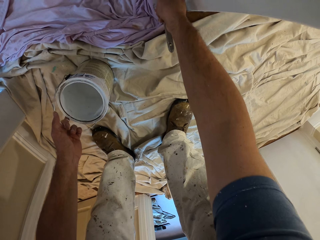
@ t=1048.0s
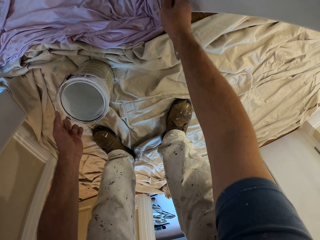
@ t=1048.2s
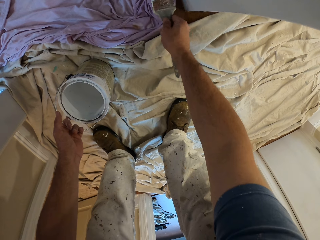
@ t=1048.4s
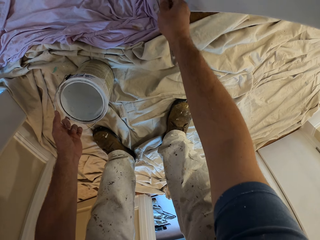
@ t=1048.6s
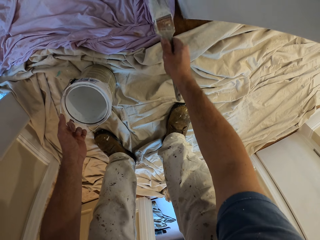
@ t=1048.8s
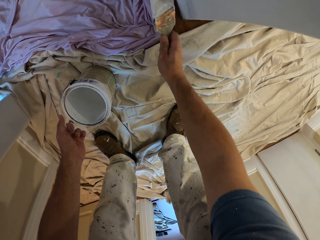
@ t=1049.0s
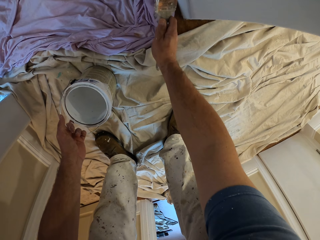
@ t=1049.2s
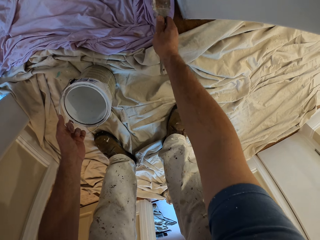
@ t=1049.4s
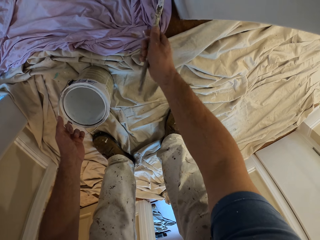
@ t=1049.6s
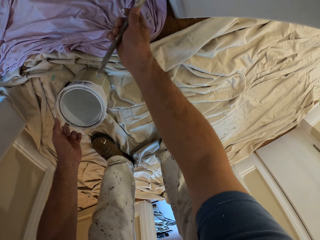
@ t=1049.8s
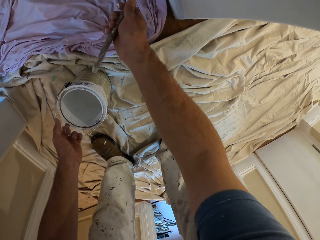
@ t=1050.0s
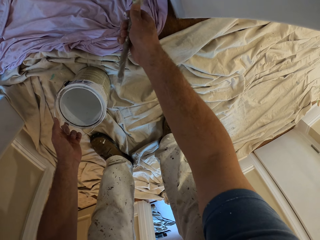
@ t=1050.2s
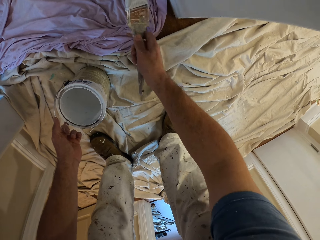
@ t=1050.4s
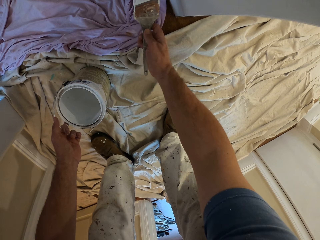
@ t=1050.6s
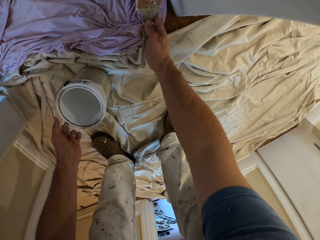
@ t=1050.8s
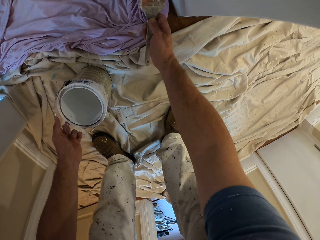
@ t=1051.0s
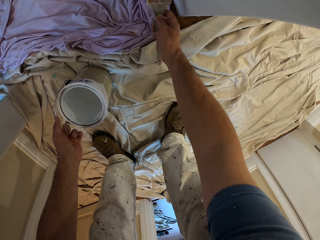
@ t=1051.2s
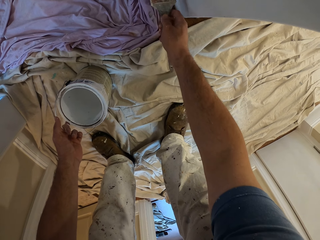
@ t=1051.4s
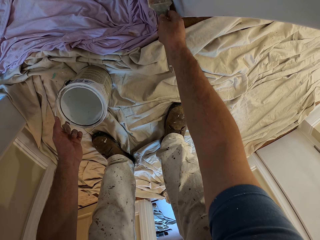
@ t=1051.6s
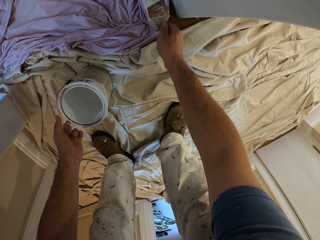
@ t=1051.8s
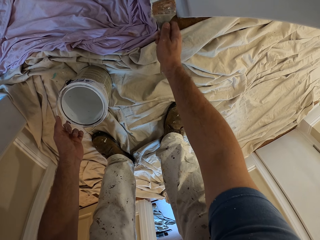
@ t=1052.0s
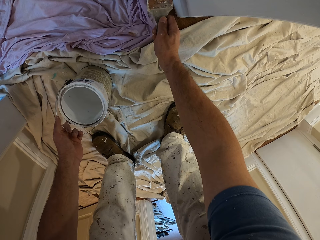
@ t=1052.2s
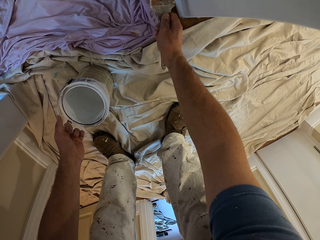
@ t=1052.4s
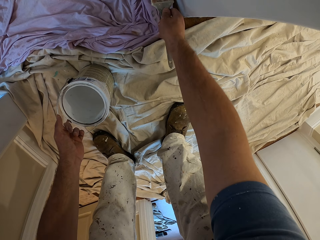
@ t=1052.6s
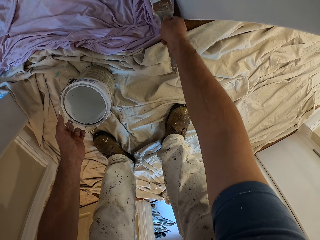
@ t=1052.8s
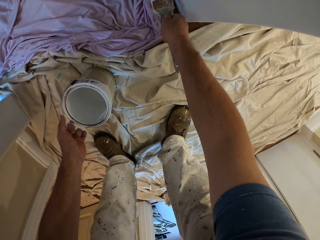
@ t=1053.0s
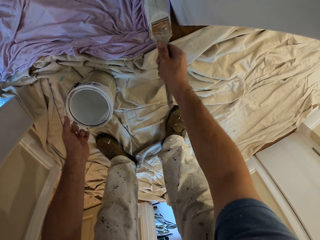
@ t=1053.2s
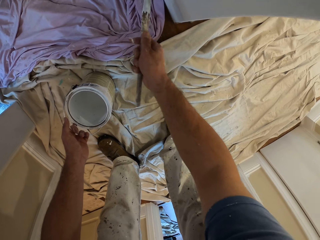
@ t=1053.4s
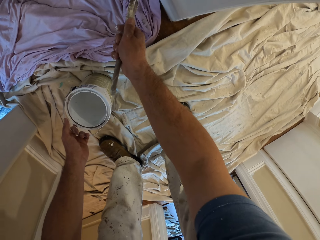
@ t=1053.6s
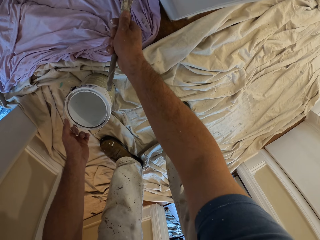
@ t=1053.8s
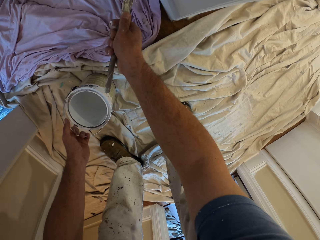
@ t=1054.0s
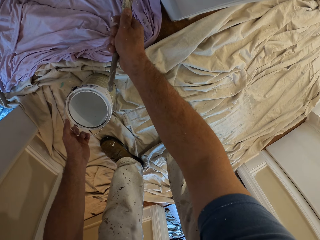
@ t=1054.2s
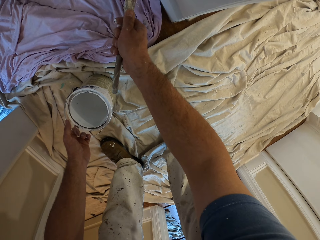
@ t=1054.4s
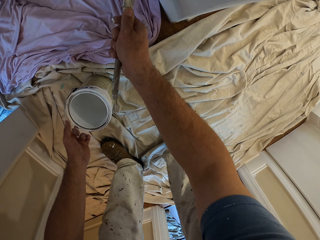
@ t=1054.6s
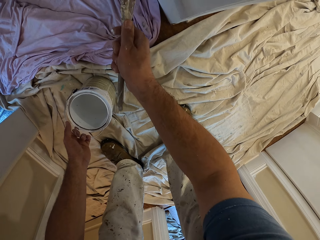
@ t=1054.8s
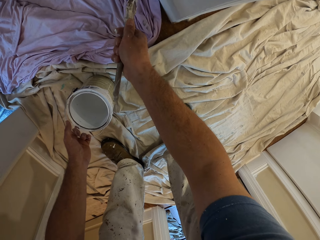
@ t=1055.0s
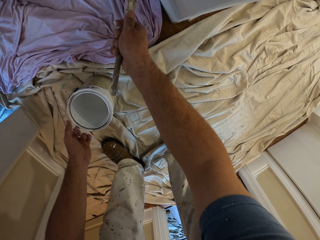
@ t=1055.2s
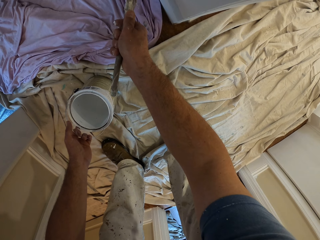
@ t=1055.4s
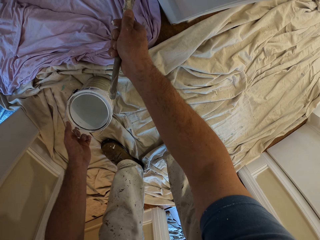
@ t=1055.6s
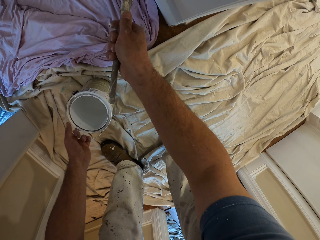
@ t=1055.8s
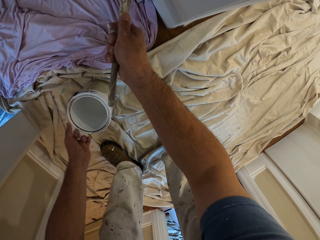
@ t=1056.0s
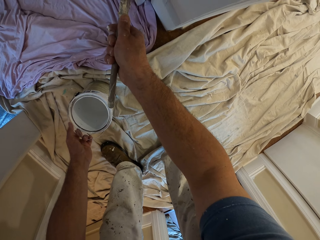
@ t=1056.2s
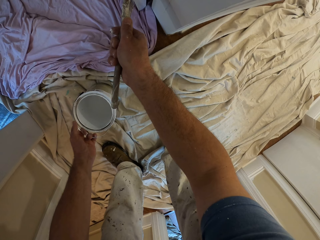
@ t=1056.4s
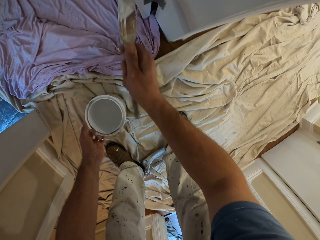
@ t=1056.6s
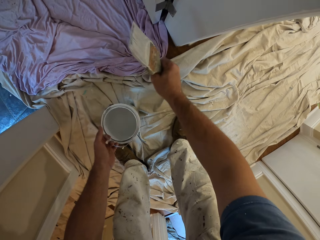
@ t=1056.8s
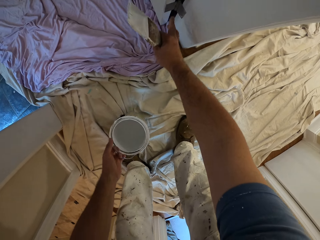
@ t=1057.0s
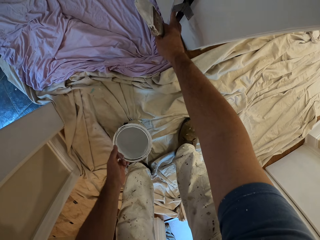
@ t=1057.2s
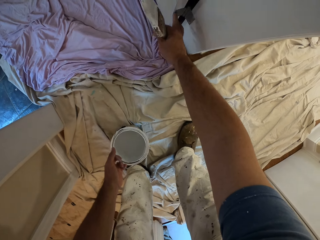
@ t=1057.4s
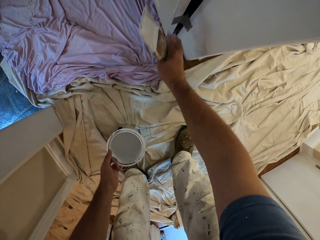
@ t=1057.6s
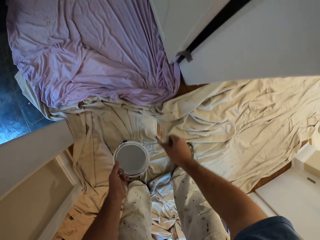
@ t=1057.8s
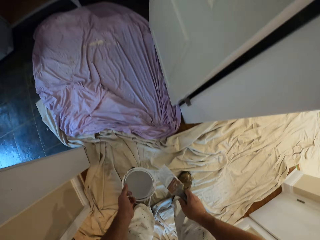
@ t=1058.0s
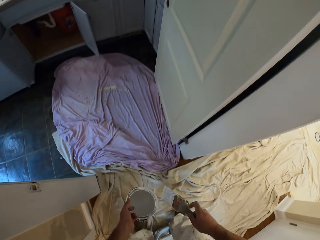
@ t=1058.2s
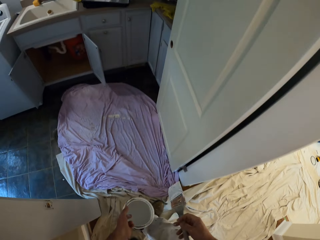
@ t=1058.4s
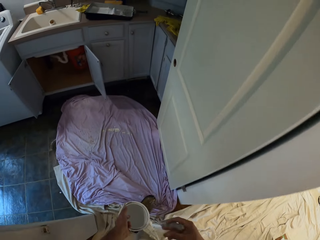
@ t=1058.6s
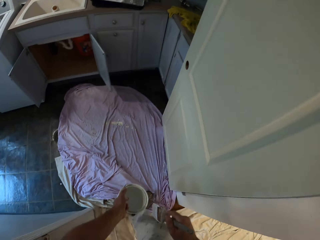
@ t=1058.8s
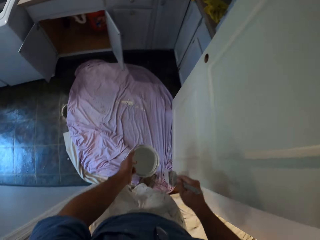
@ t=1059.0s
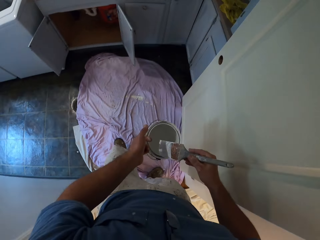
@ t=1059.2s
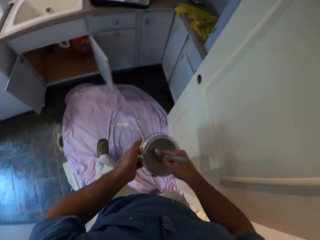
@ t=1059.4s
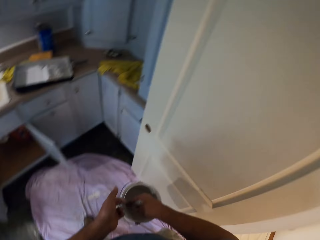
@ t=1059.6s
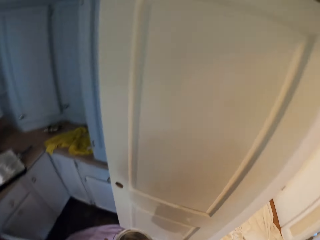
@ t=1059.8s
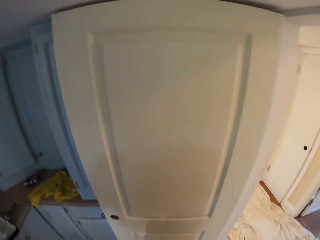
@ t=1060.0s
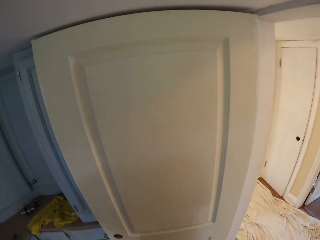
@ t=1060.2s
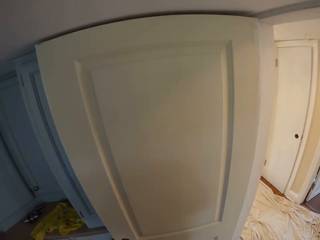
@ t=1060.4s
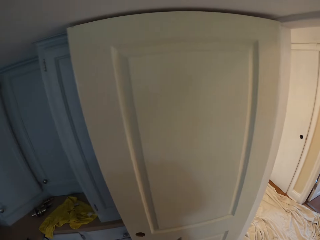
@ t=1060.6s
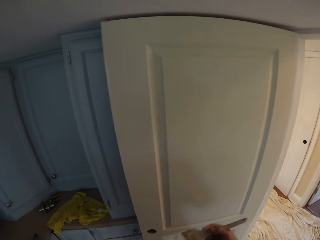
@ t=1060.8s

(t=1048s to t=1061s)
The camera wearer touches the kitchen door with his right middle finger. He walks around the kitchen door. He inserts the paint brush into the paint container.

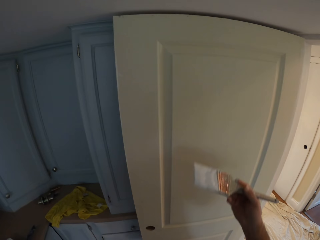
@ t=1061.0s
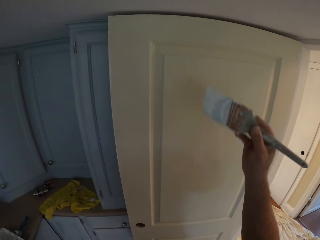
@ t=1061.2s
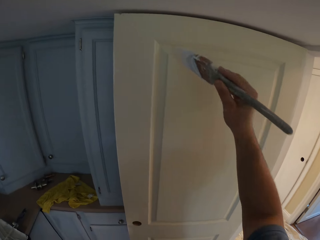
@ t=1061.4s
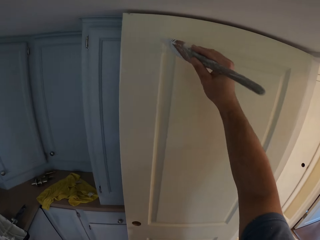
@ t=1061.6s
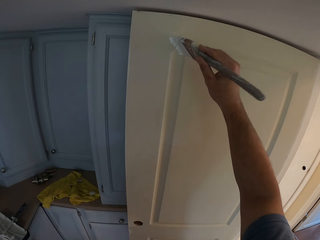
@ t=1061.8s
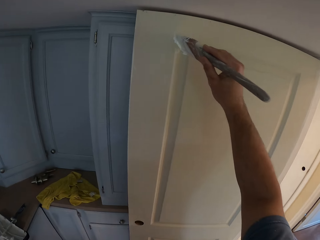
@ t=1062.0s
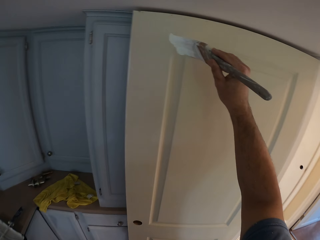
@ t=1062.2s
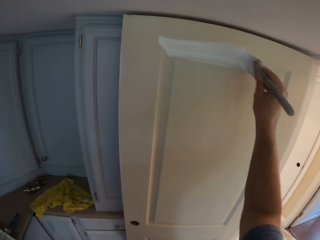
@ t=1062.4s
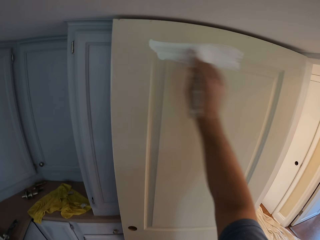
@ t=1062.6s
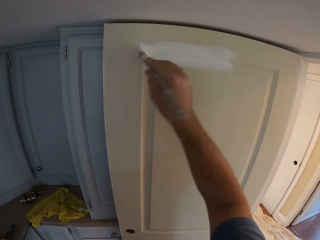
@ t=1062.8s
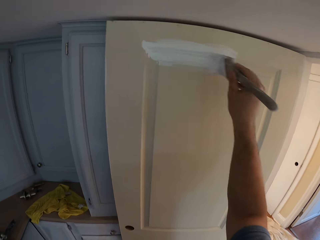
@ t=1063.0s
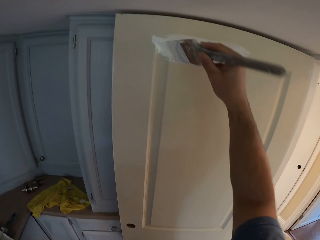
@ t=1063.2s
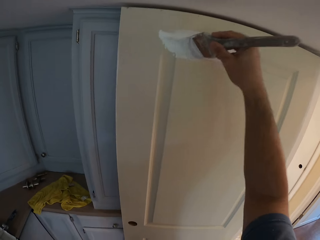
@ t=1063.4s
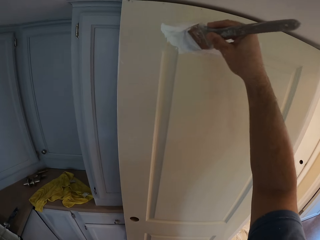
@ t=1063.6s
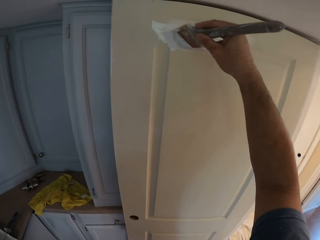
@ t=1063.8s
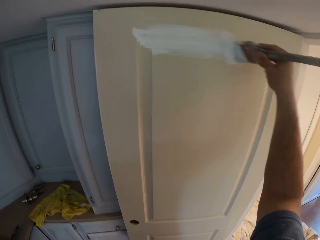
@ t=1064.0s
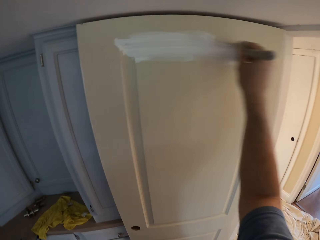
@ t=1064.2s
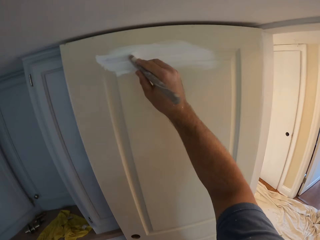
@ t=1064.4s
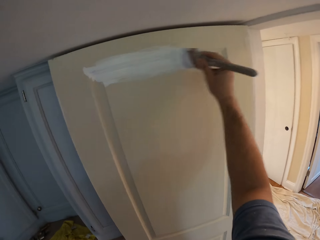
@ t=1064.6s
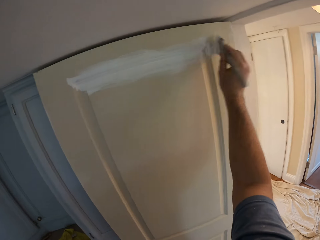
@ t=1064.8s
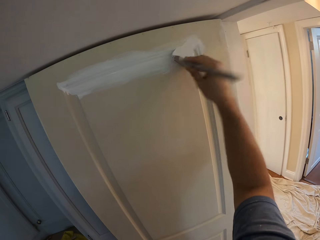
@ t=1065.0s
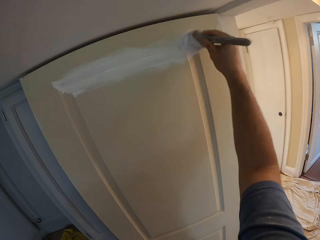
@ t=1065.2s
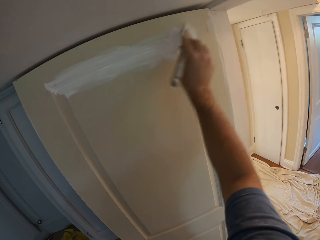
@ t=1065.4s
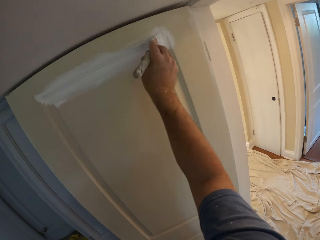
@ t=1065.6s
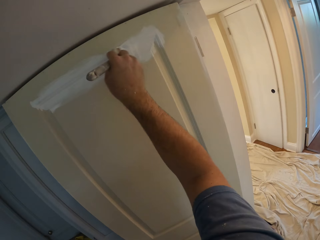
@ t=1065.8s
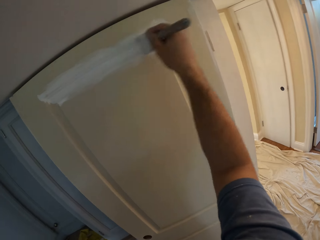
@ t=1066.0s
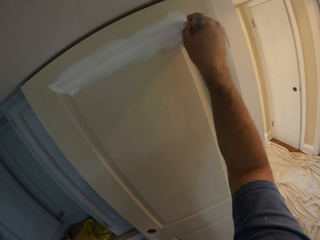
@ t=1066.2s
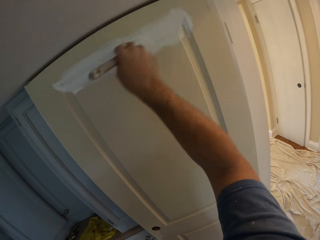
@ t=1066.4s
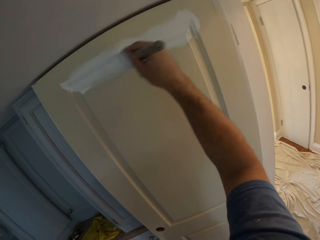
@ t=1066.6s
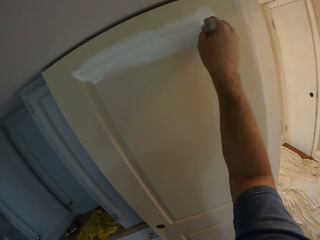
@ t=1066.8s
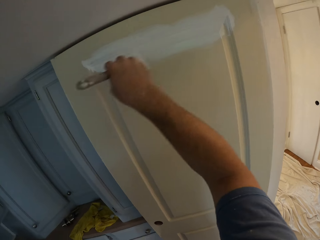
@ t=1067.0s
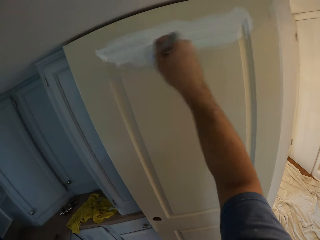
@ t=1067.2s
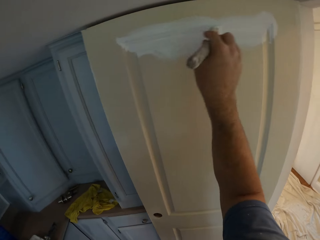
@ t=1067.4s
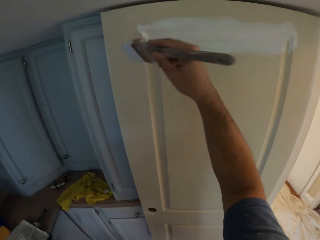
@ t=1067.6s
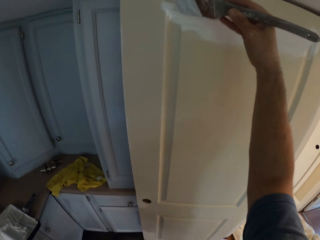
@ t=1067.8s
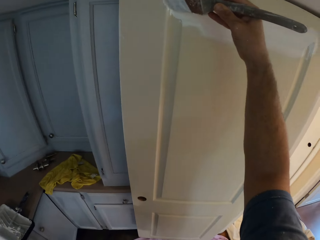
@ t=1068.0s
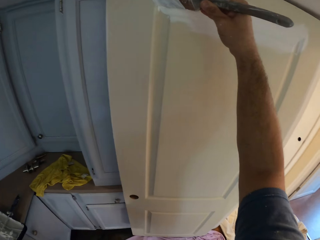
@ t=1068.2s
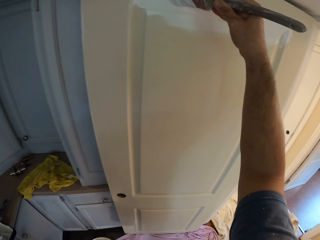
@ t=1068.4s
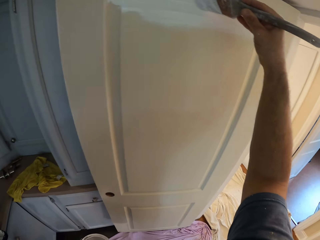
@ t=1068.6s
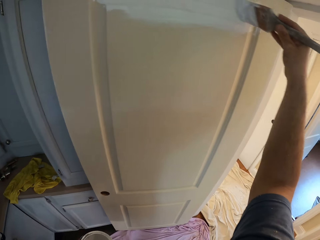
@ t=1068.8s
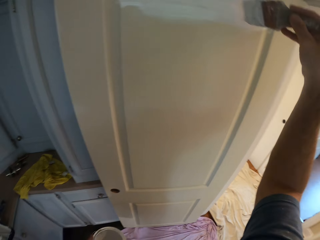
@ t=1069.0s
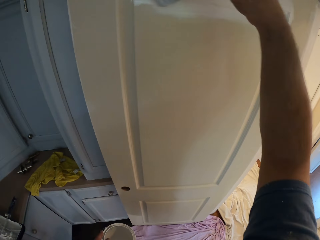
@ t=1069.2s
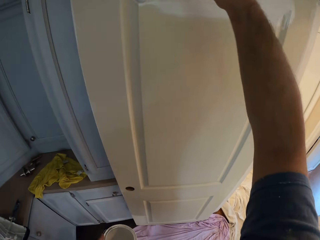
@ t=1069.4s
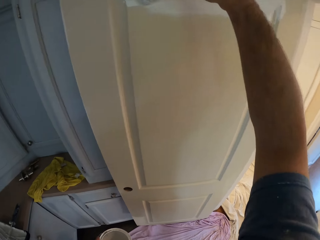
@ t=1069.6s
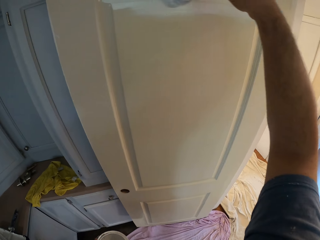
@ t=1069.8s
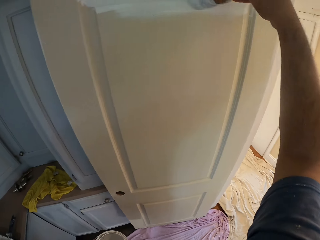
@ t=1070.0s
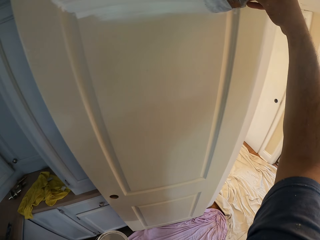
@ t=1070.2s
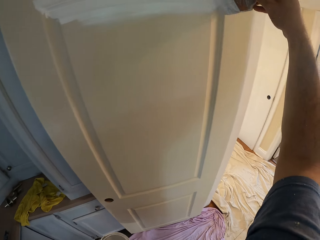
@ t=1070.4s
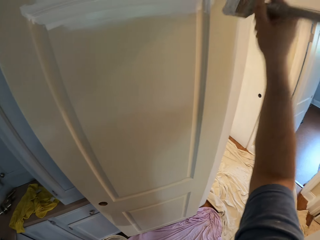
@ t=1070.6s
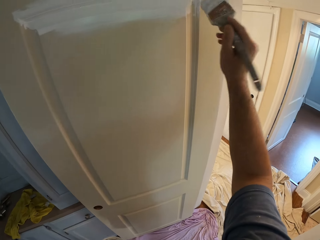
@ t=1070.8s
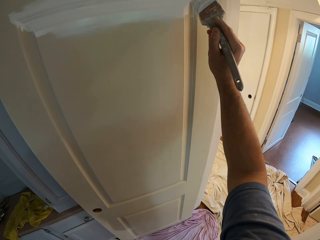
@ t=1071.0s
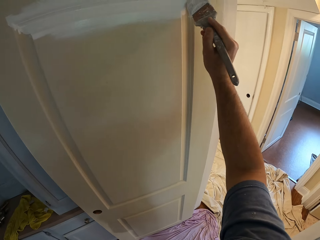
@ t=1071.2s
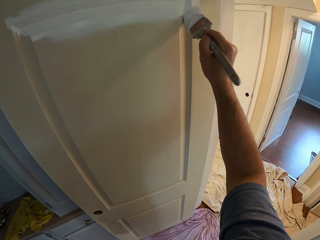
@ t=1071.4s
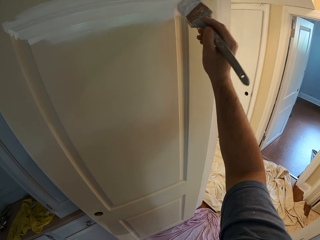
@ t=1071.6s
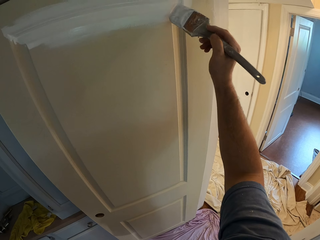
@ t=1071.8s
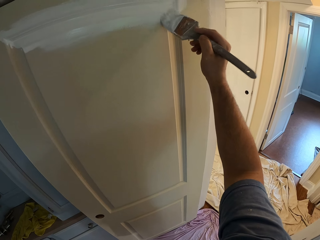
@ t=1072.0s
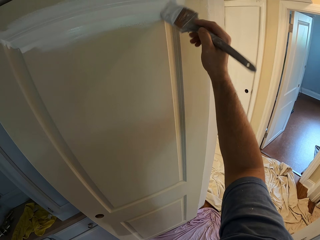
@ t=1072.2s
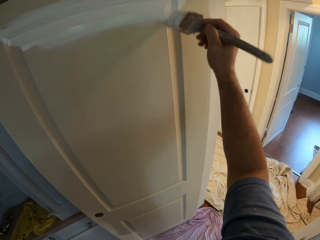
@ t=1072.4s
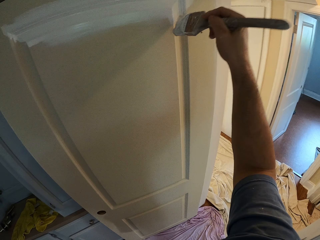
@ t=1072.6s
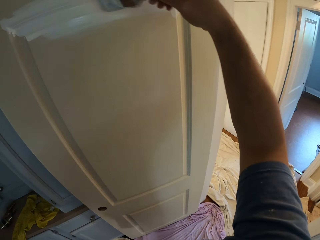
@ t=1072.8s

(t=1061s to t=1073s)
The camera wearer paints the kitchen door with the paint brush in his right hand.
